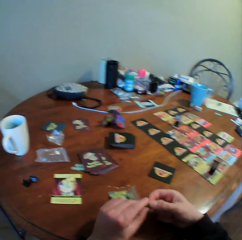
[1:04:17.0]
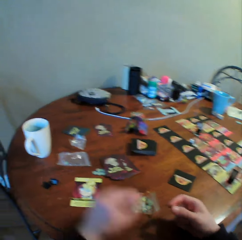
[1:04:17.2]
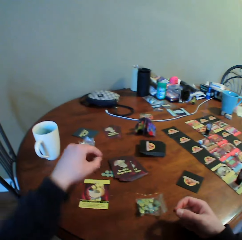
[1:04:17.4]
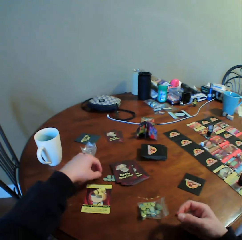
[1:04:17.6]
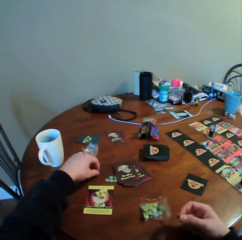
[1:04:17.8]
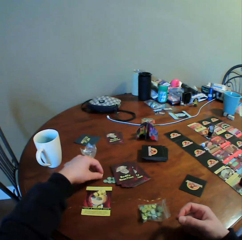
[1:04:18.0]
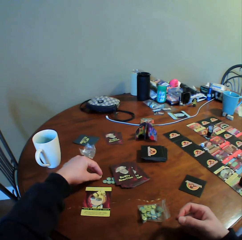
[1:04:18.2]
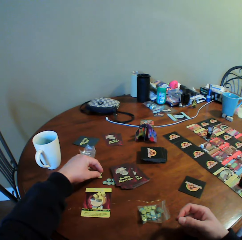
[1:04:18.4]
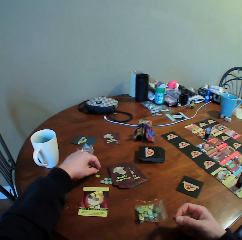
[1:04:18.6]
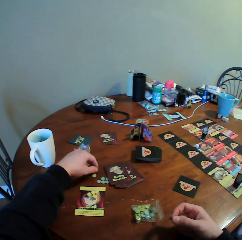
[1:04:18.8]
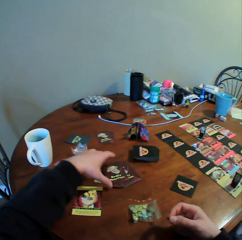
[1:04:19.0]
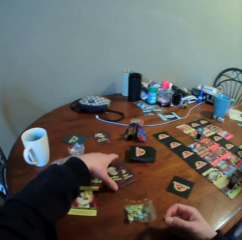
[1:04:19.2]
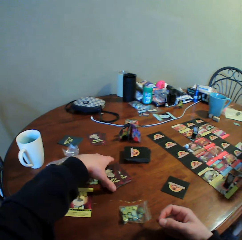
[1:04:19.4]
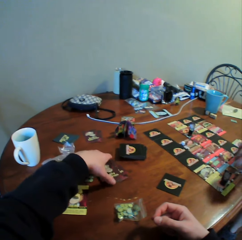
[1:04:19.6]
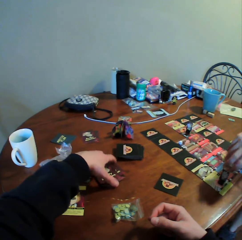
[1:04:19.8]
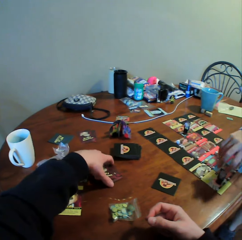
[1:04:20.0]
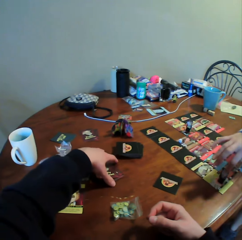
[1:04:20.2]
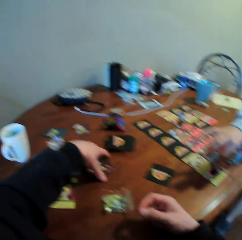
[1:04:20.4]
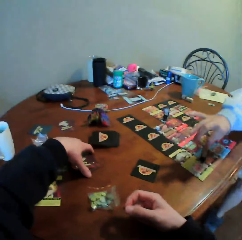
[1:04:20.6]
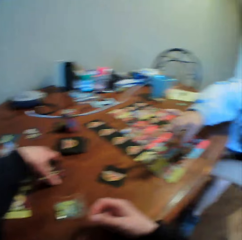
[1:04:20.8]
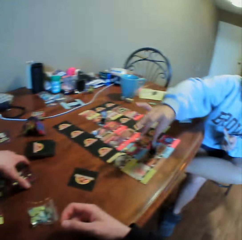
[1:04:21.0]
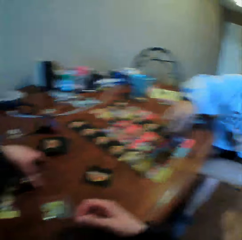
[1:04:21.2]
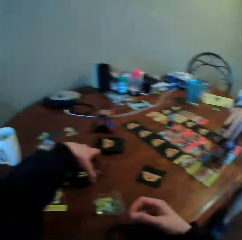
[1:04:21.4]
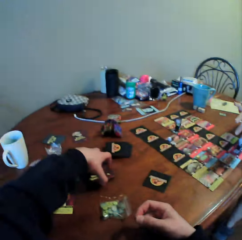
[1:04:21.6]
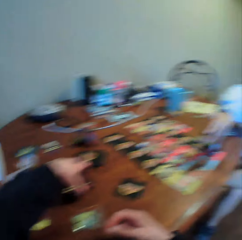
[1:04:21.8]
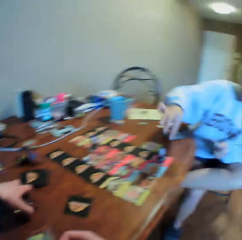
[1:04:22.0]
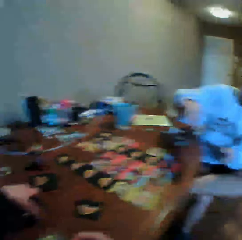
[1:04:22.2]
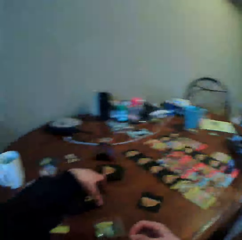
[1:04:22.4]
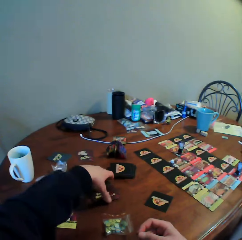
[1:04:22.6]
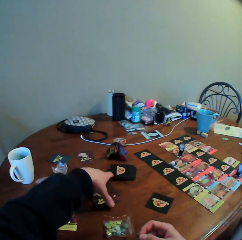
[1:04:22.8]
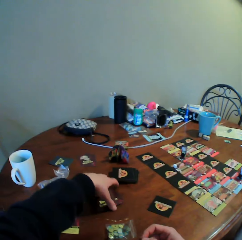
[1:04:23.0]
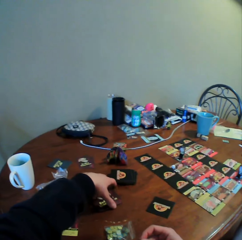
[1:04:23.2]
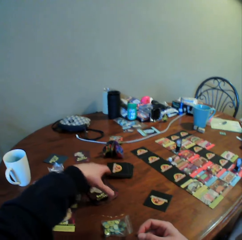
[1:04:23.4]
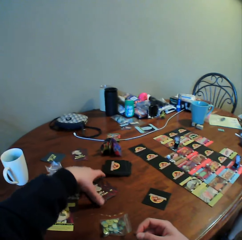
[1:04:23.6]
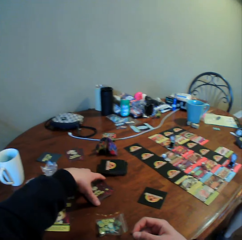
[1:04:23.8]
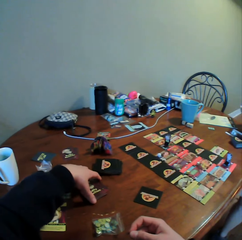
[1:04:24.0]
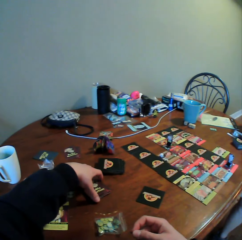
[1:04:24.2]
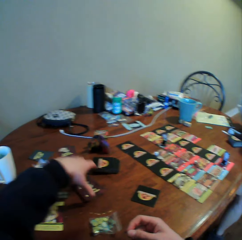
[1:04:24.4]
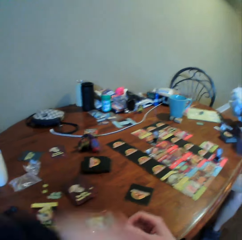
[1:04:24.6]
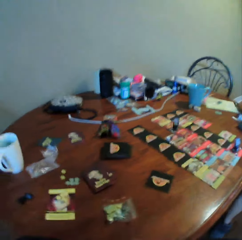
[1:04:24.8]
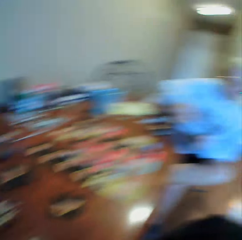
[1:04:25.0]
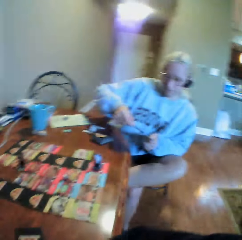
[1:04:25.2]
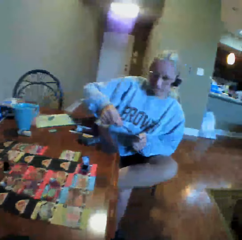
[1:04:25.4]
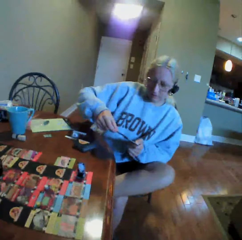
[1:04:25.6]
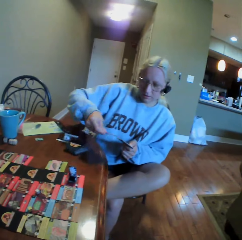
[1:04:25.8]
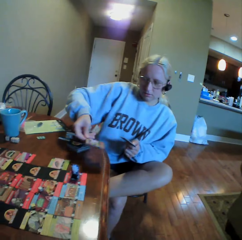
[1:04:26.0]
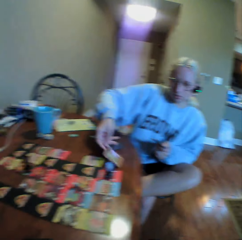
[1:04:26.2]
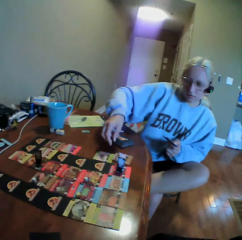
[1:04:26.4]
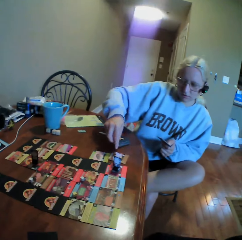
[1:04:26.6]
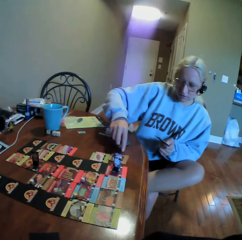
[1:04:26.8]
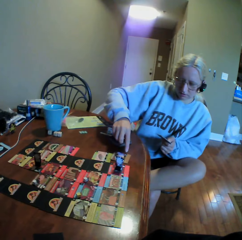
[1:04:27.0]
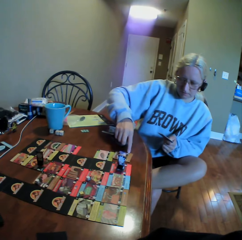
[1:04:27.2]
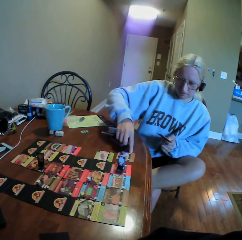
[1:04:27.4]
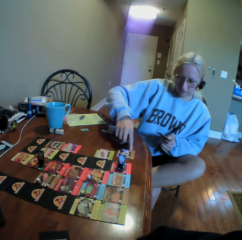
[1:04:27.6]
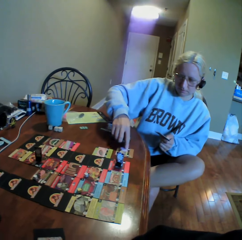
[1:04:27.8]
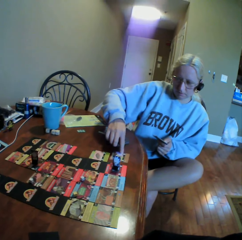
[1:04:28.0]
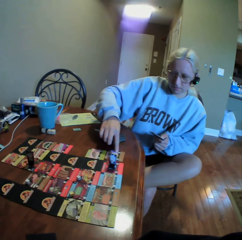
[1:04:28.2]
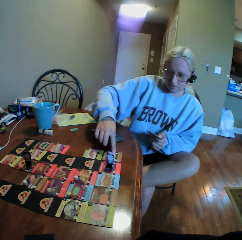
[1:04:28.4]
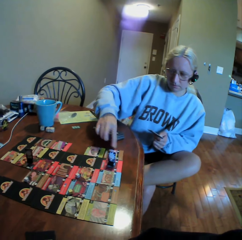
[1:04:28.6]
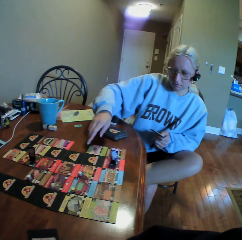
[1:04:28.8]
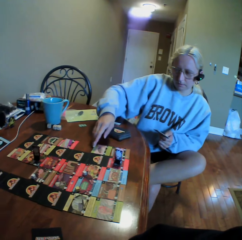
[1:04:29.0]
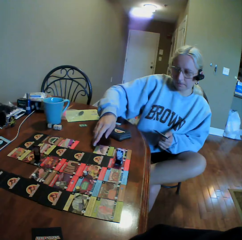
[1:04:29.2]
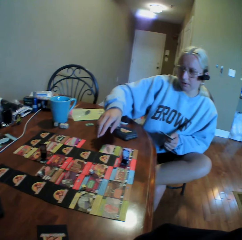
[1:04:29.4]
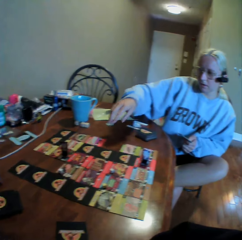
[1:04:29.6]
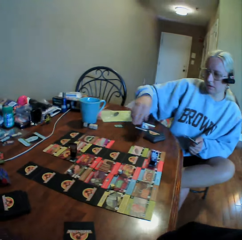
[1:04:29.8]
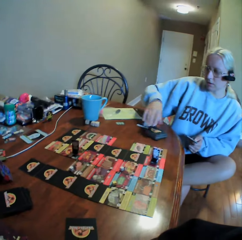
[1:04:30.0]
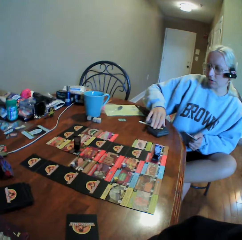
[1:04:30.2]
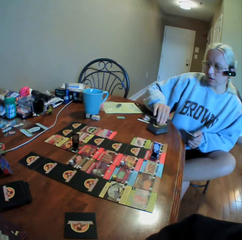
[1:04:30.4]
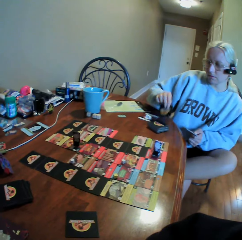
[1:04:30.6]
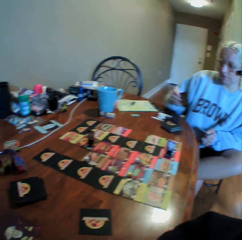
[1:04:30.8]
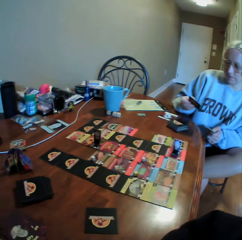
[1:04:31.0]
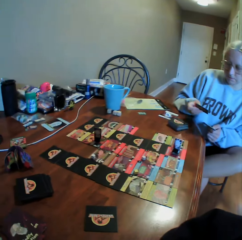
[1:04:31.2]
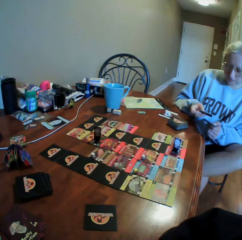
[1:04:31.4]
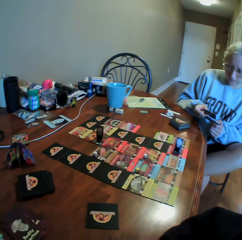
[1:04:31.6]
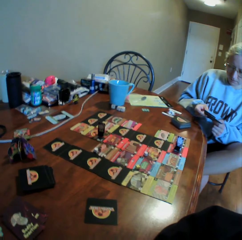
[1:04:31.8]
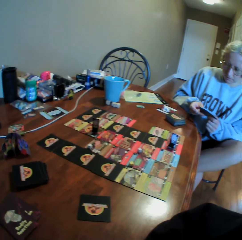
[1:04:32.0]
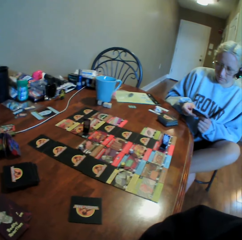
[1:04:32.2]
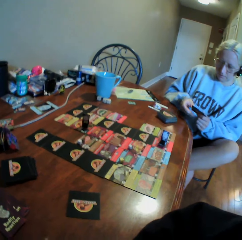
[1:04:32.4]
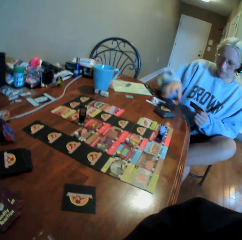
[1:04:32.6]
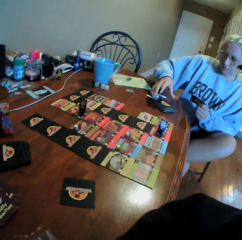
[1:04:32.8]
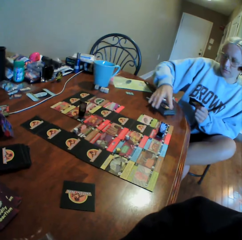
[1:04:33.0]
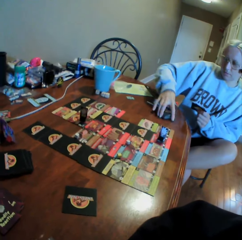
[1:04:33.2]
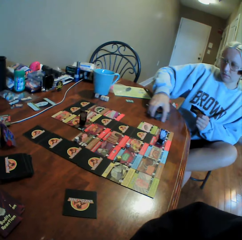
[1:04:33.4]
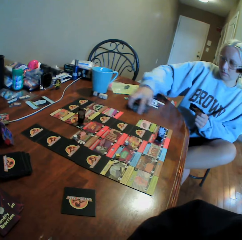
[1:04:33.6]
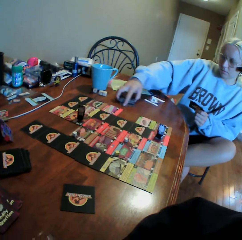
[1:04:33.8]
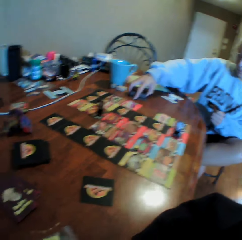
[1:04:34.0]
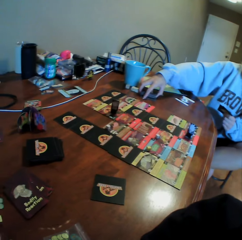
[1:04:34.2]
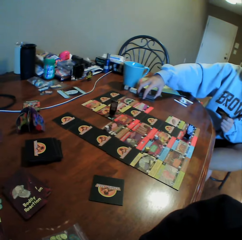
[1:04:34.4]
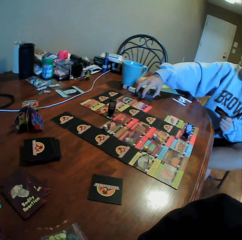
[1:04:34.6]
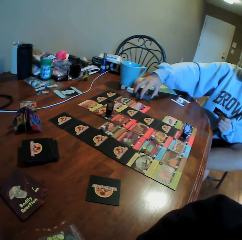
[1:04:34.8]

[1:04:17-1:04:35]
The camera wearer picks something with the other hand. He puts the object on the table. A woman picks something on the cards, moves something on the cards and counts cards on the table. The camera wearer moves the cards on the table with his hand. He looks around. The woman holds the cards, puts the cards on the table, moves a card on the table with her finger, picks a card from the table, holds the cards and moves the cards on the table.

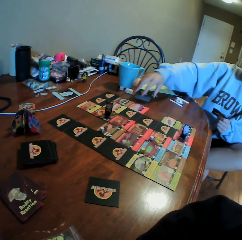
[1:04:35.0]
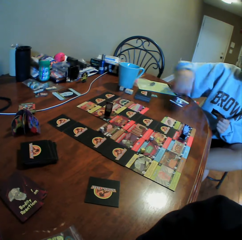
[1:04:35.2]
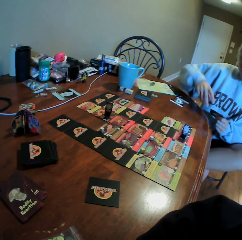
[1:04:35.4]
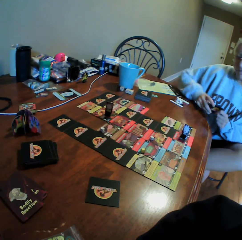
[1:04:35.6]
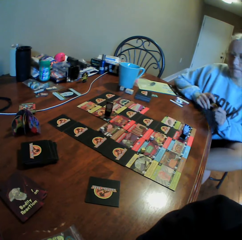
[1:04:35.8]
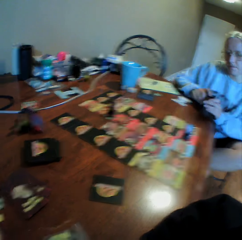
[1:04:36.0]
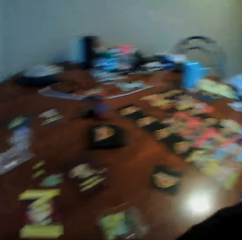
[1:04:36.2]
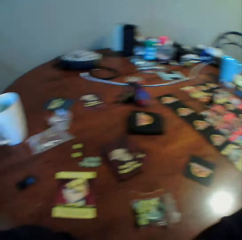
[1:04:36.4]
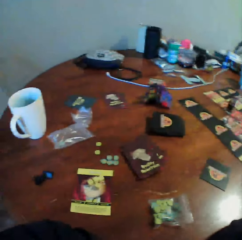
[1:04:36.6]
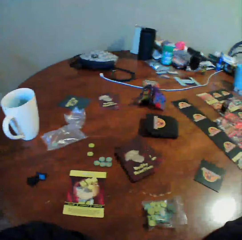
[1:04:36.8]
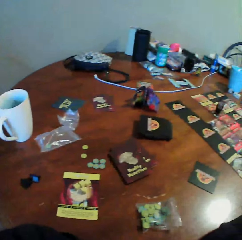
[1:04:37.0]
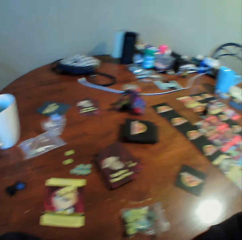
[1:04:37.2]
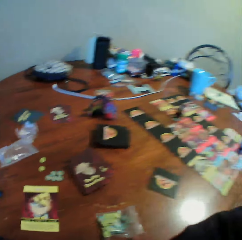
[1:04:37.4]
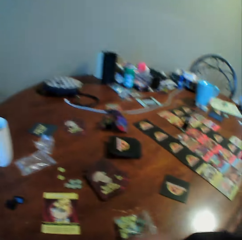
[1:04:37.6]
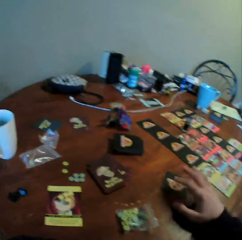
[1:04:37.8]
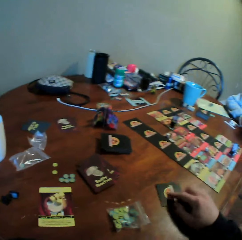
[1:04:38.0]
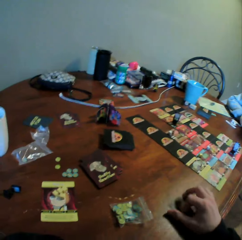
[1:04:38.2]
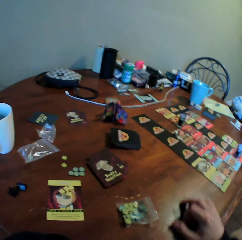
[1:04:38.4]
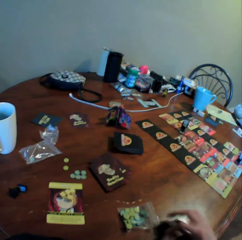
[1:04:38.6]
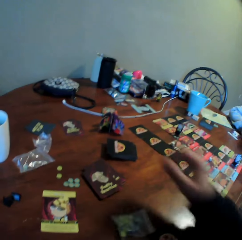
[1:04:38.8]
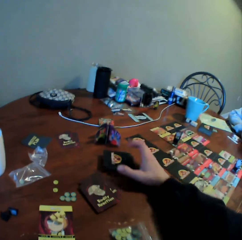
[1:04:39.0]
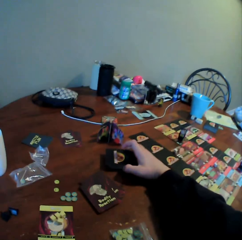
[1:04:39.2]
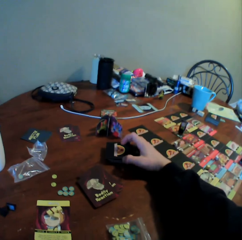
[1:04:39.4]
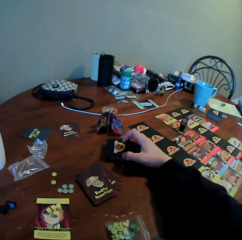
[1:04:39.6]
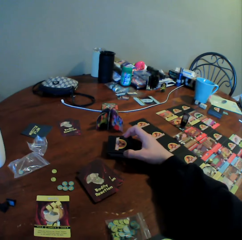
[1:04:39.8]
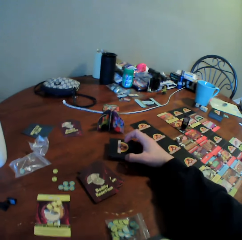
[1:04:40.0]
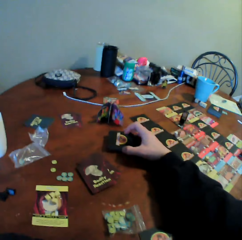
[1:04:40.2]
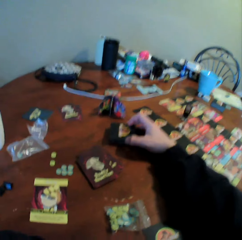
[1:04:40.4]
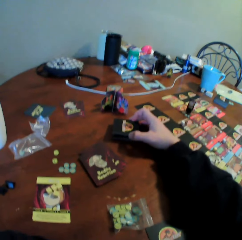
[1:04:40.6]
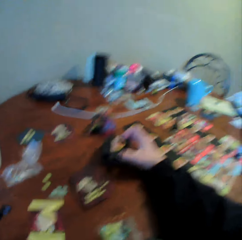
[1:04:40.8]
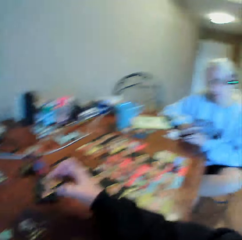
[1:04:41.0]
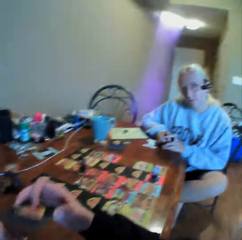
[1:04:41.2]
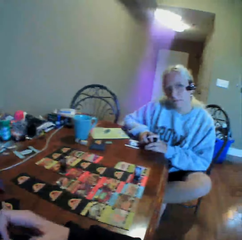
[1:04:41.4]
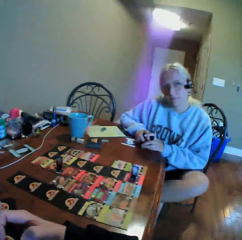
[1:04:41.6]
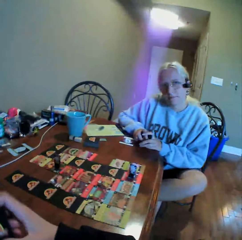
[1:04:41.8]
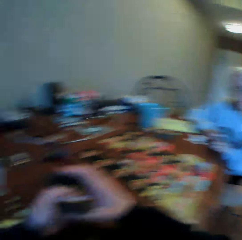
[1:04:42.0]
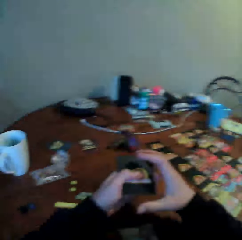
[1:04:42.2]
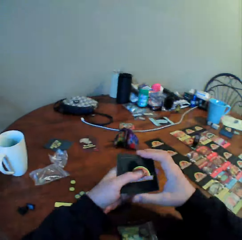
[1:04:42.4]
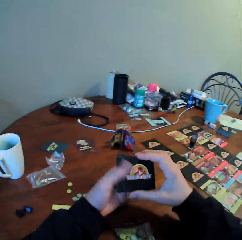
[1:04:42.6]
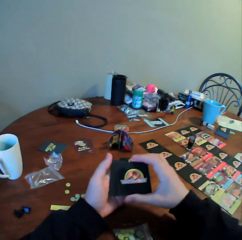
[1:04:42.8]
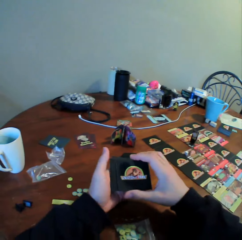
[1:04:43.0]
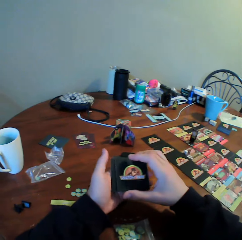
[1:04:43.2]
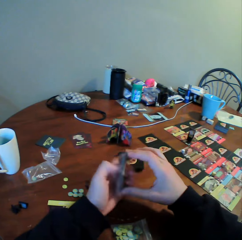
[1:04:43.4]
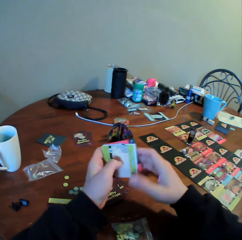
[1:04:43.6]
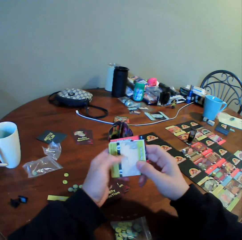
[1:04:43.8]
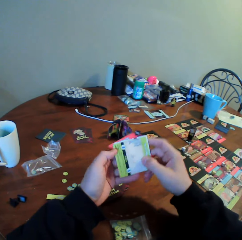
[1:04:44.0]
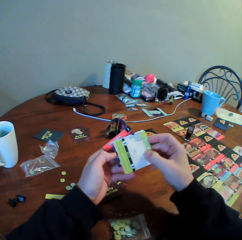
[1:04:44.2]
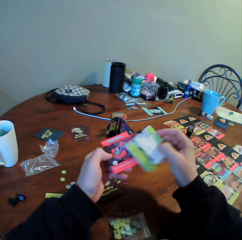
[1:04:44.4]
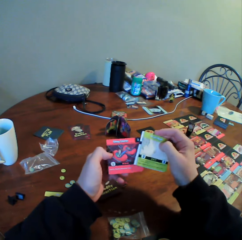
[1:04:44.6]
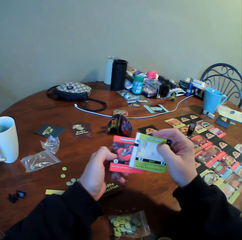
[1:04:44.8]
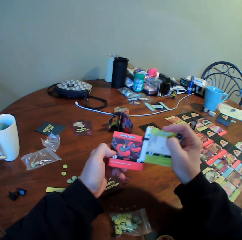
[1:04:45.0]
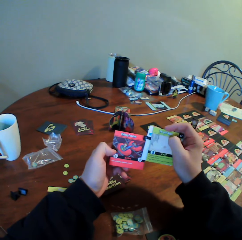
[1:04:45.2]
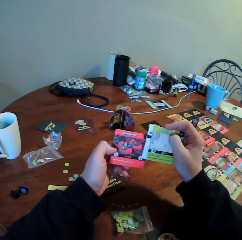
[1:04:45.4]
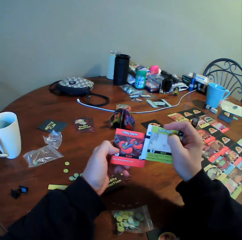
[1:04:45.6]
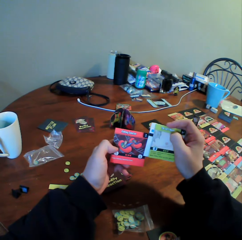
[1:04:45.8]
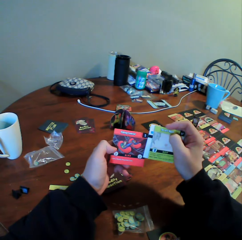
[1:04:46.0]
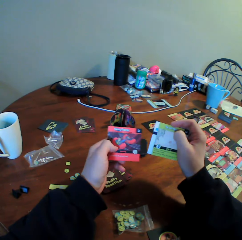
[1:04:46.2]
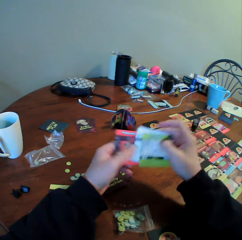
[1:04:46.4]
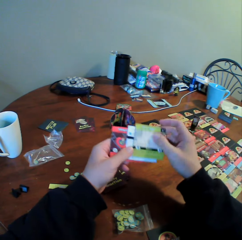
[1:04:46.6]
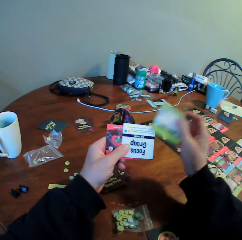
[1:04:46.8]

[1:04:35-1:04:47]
A woman puts a hand on the table. The camera wearer does something. He moves the cards on the table. The woman holds cards. The camera wearer picks the cards from the table. The woman looks around. The camera wearer holds the cards. He picks the cards from the table. He holds the cards with both hands. He turns the cards in his hands. He looks at the cards.
